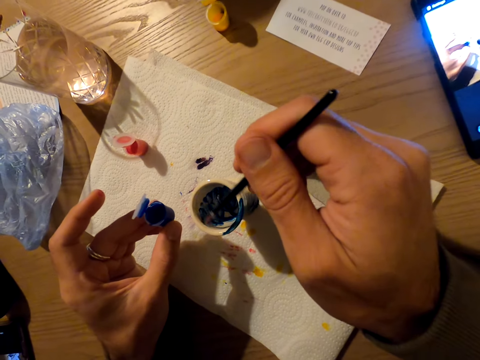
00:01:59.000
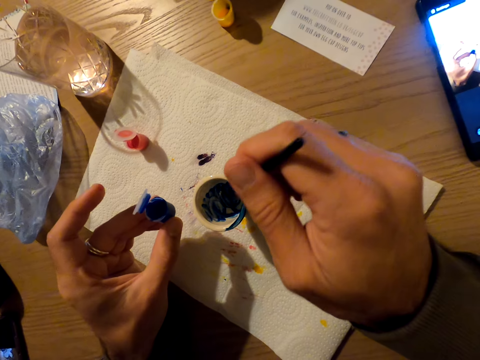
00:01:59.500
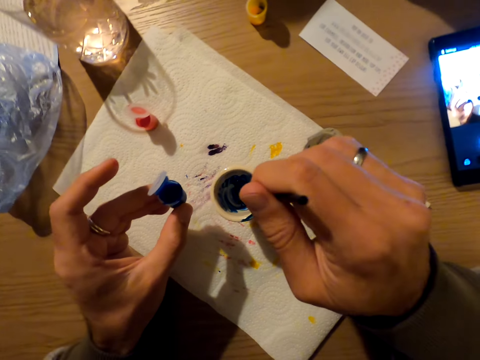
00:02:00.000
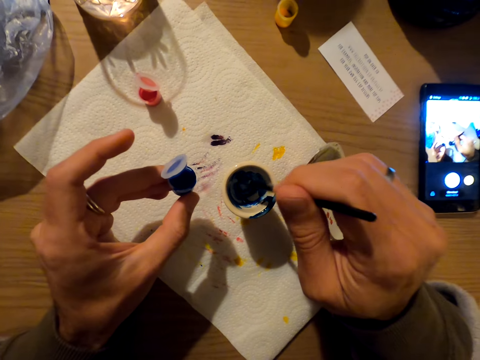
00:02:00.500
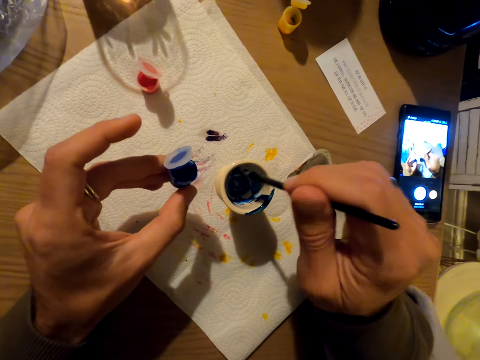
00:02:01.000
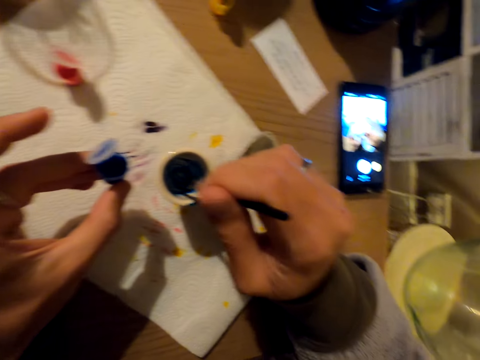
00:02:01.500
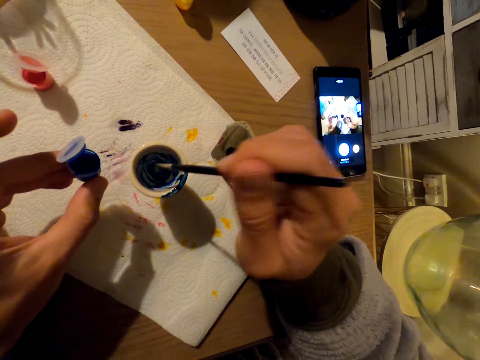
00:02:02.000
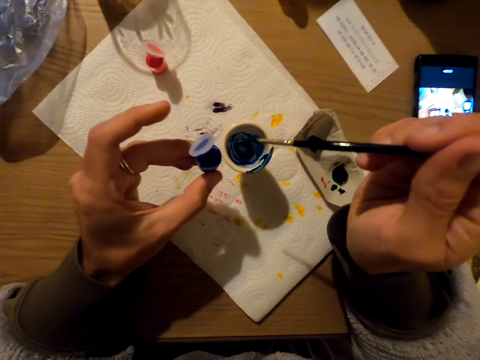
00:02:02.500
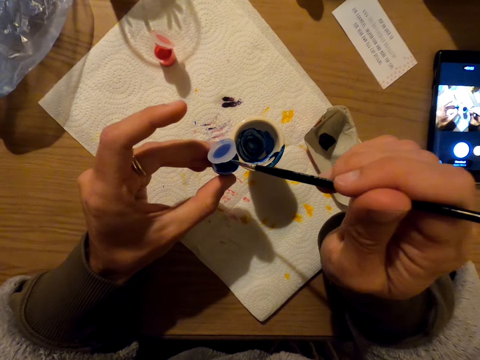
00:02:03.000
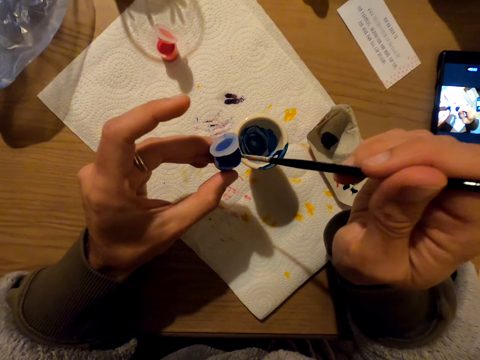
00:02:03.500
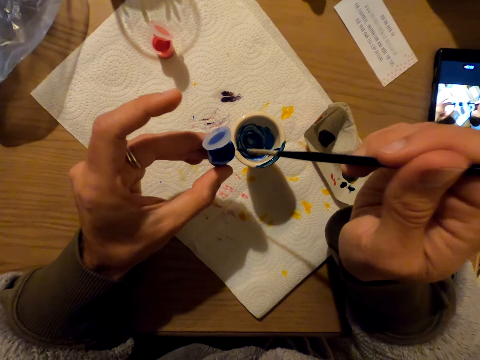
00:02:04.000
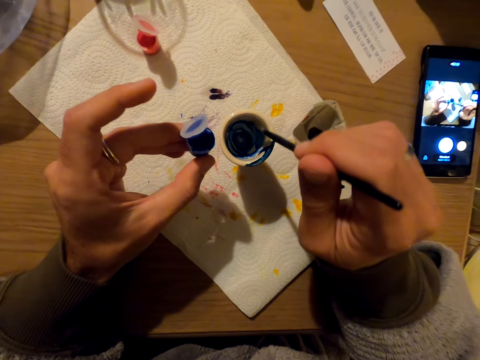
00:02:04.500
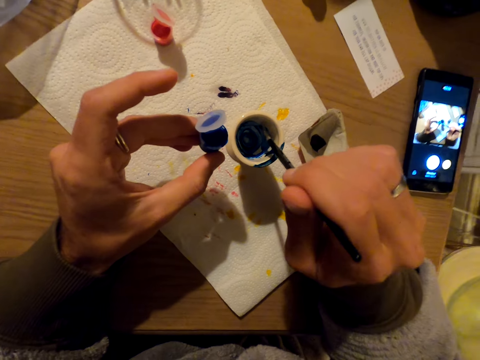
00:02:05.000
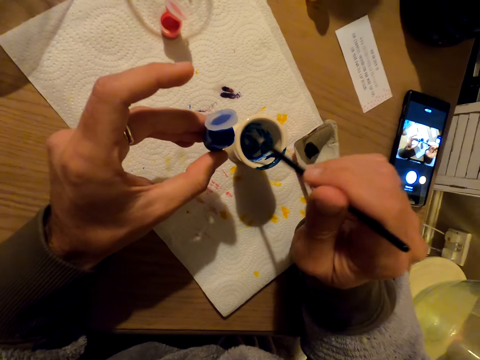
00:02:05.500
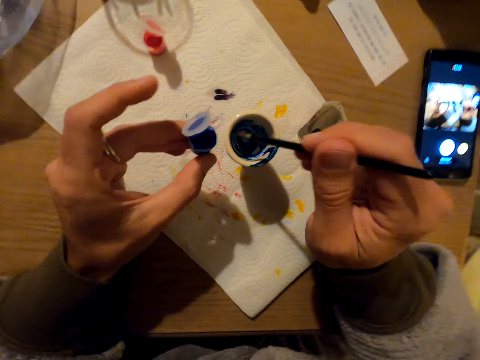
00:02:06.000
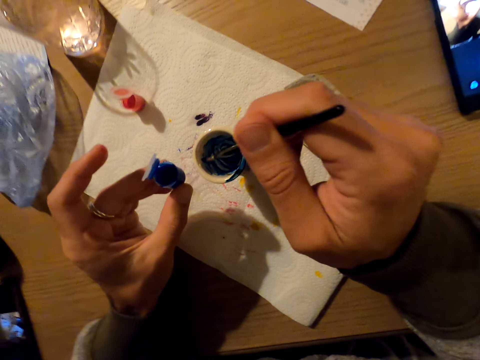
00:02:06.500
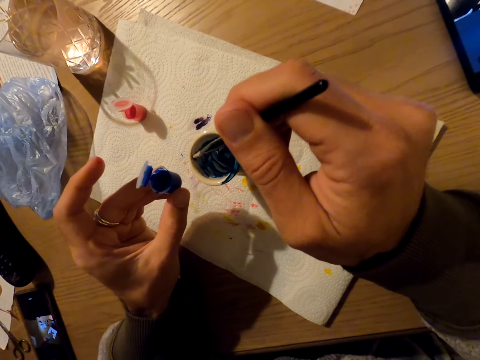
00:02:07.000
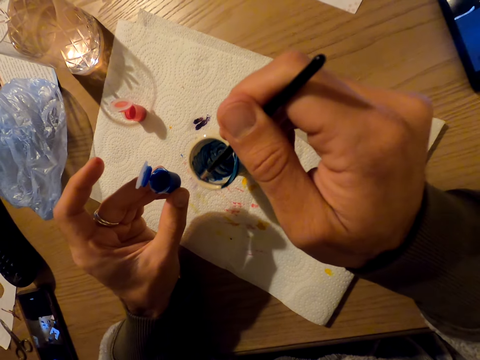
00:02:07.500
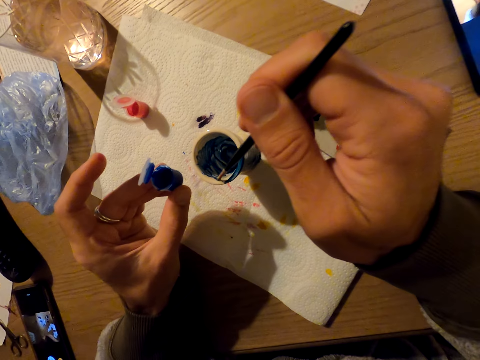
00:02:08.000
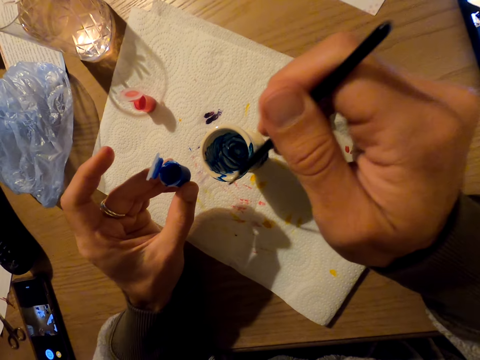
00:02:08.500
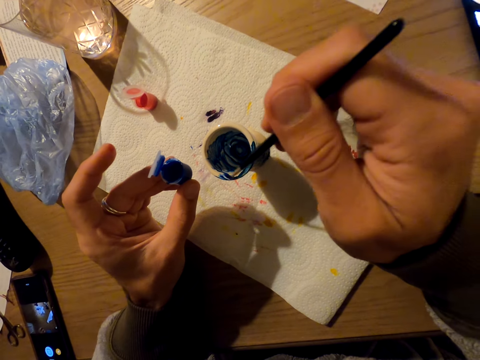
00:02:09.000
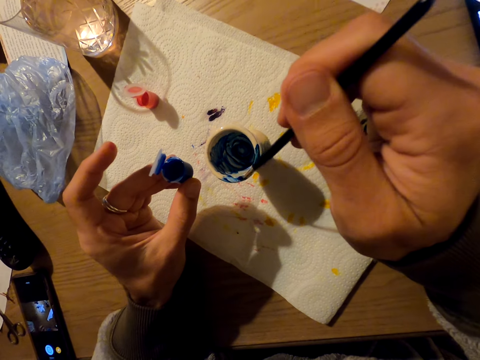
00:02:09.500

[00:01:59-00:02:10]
The camera wearer dips the paint brush in the blue paint. They paint the inside of the eggcup.

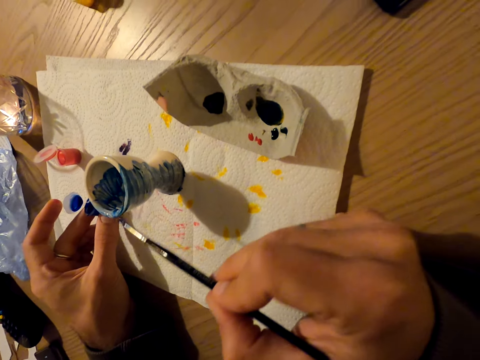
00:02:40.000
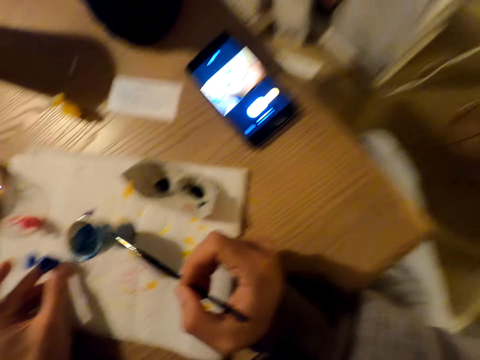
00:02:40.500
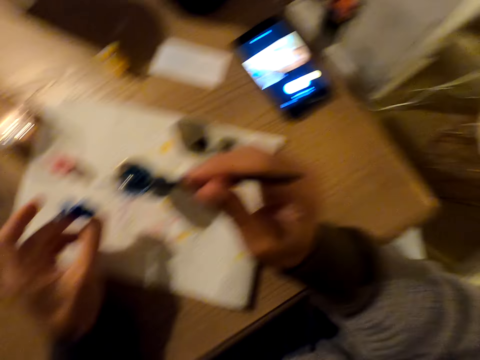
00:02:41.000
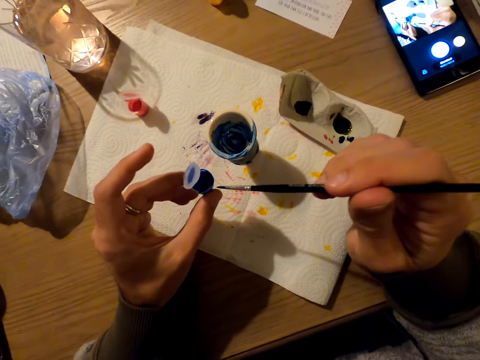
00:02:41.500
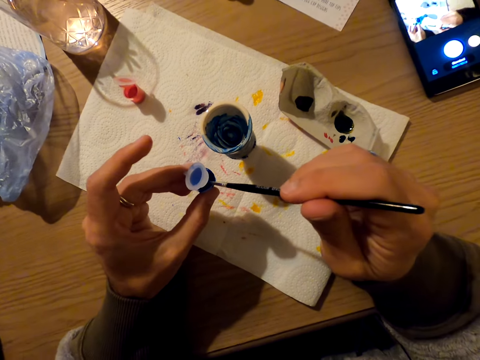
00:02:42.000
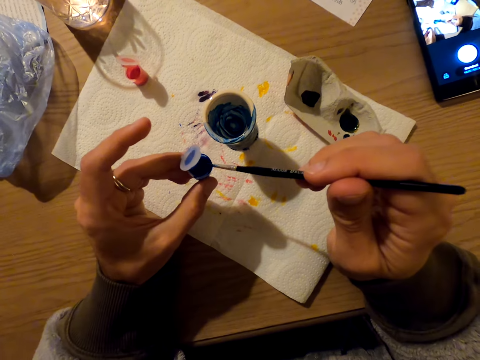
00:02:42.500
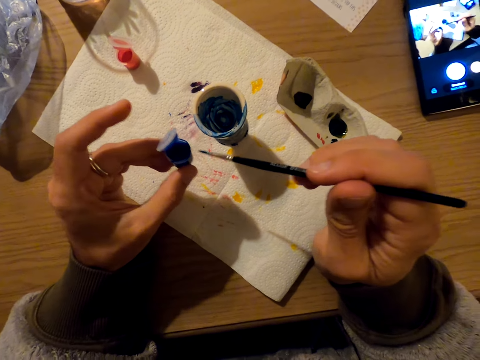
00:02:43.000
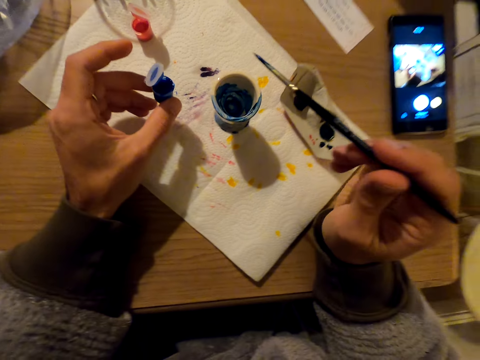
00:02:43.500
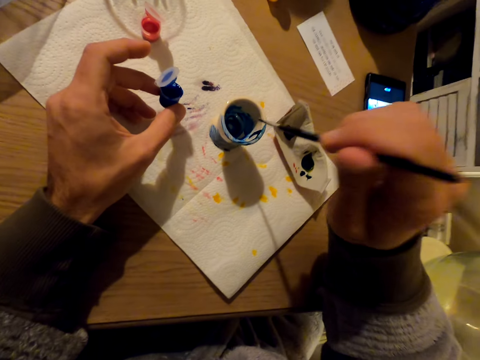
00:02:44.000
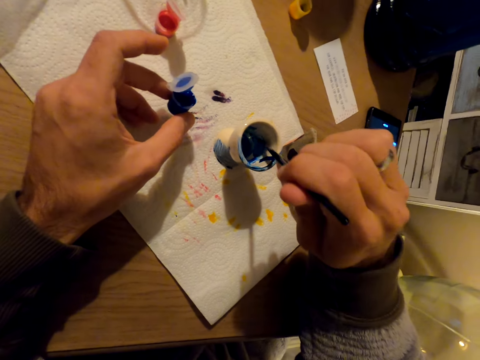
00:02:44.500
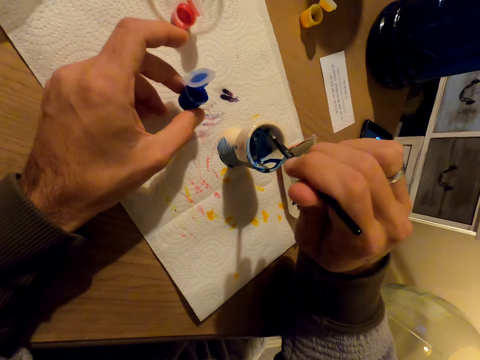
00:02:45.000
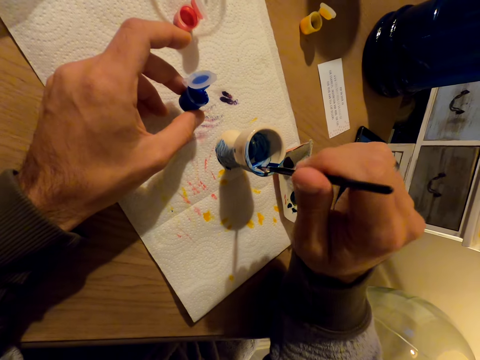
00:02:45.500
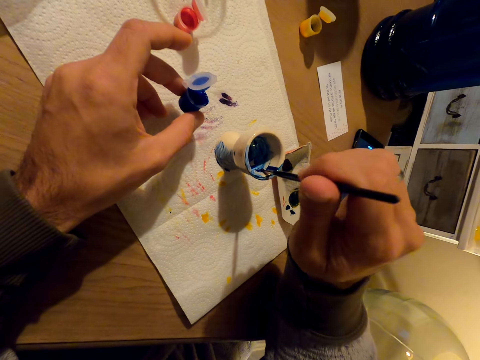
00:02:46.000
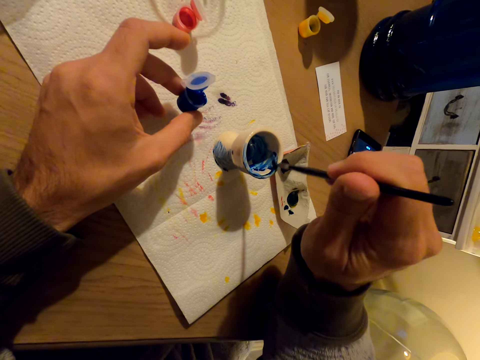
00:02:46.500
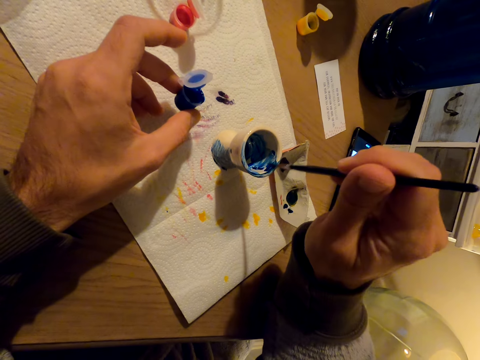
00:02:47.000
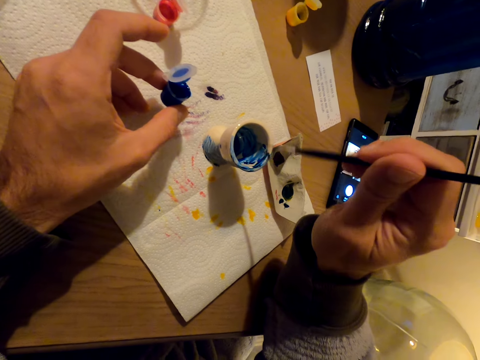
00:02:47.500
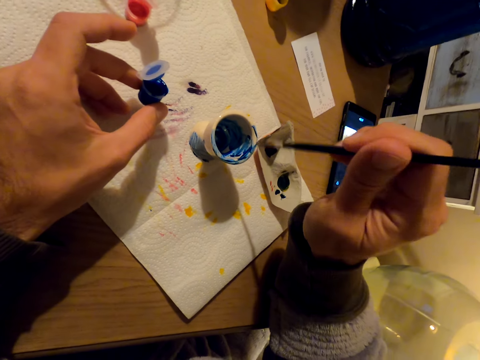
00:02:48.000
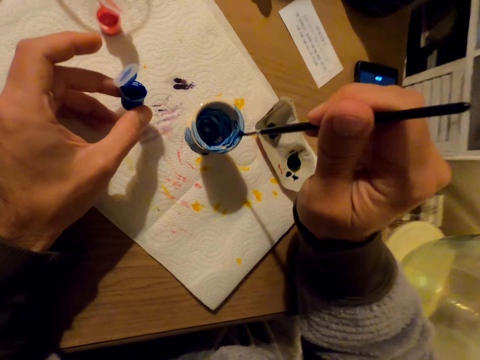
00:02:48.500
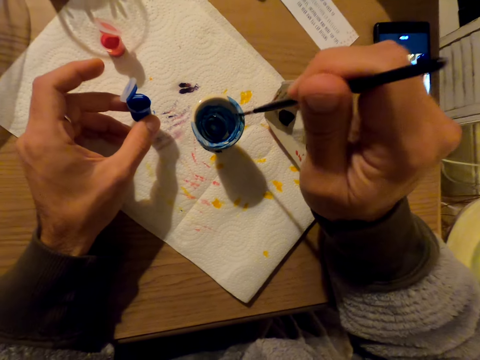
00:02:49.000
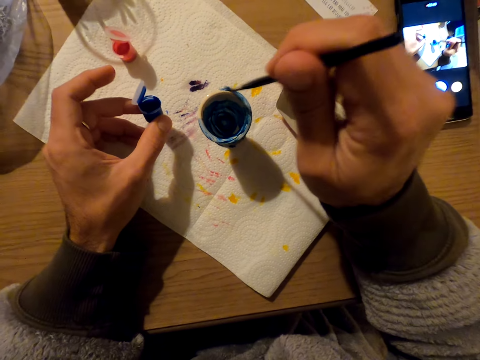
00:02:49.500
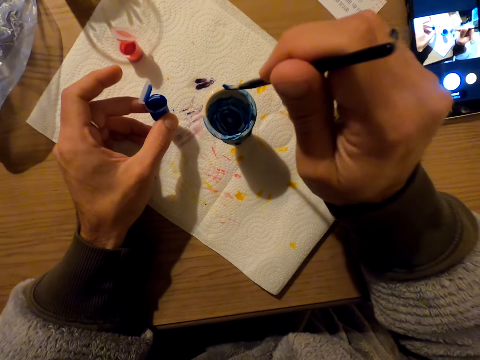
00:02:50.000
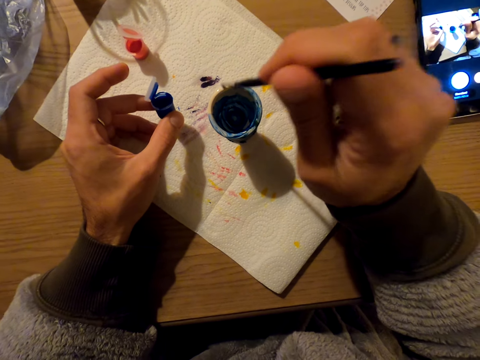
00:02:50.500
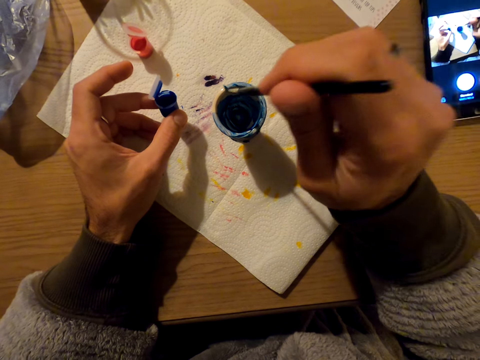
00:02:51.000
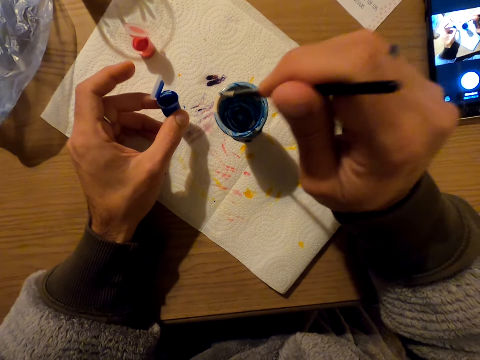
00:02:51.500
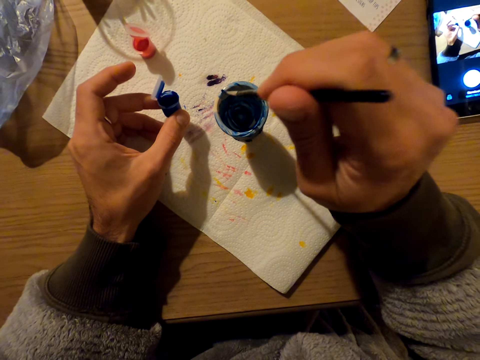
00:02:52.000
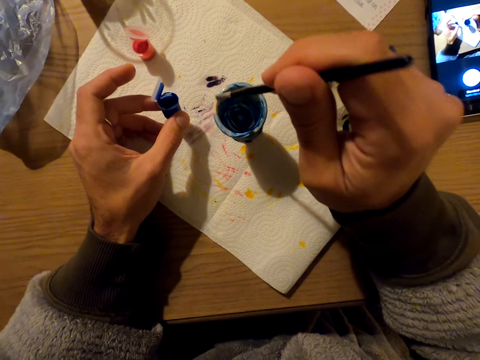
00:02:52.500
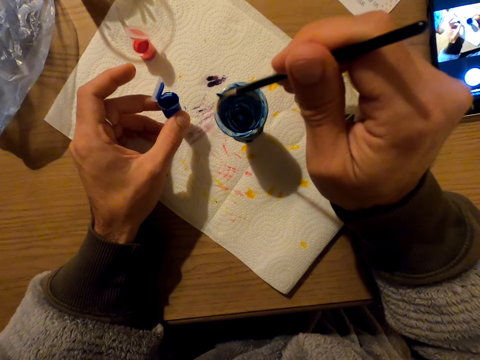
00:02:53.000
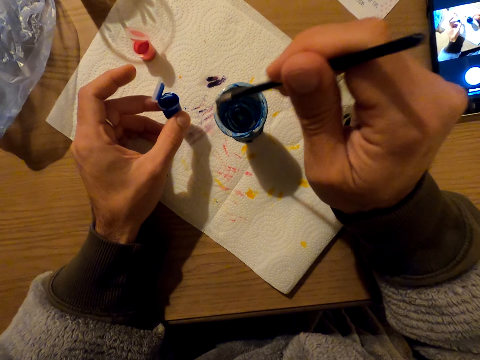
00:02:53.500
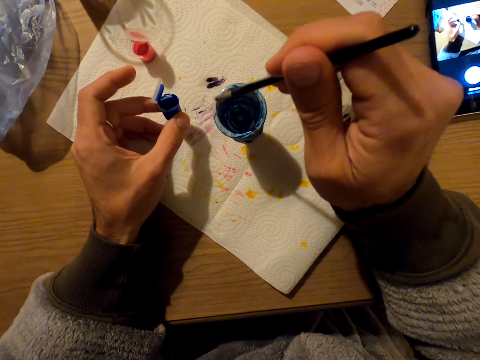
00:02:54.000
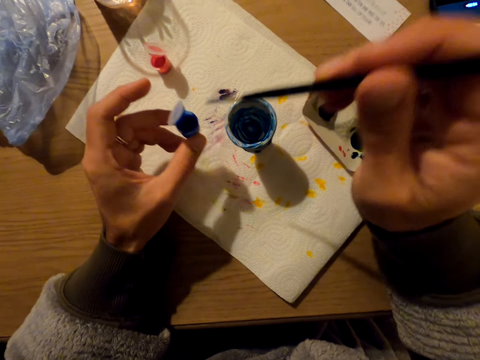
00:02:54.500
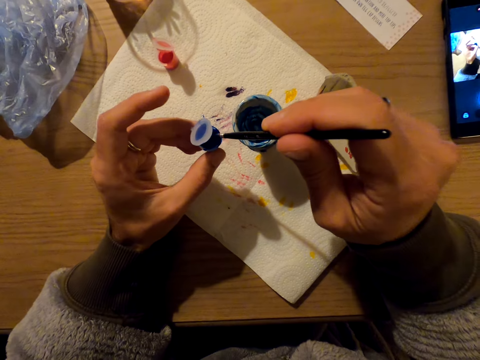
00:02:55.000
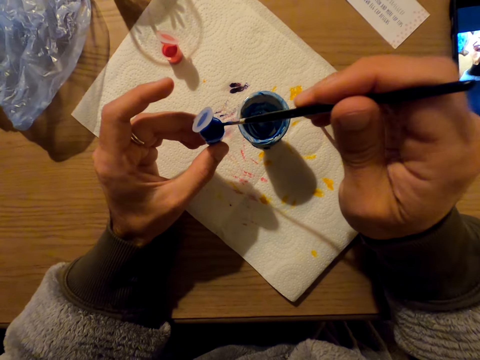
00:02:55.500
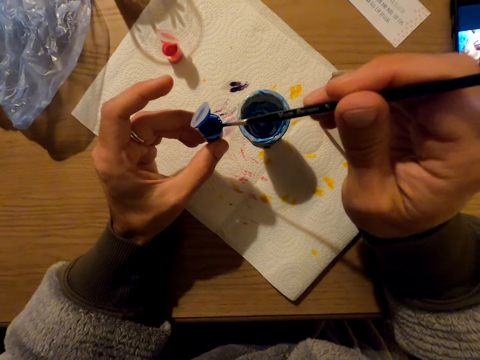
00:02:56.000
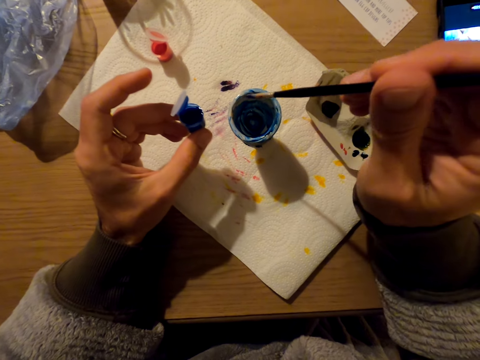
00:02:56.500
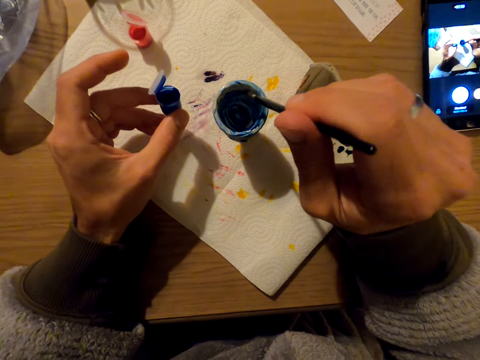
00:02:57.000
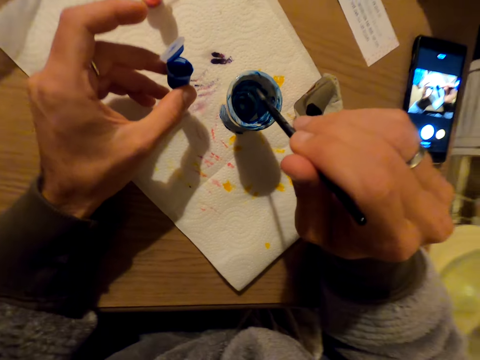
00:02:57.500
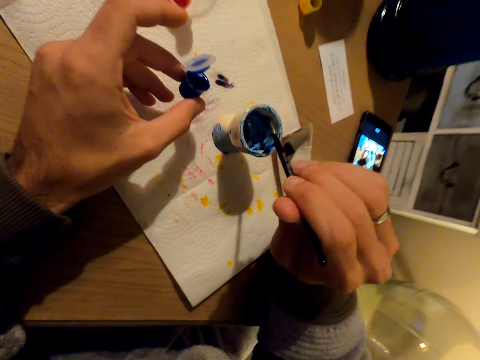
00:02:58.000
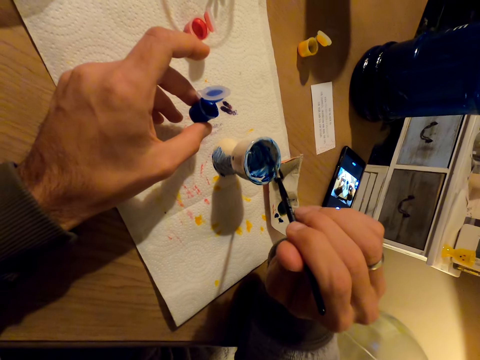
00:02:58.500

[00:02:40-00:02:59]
The camera wearer dips the paint brush in the blue paint. They paint the inside of the eggcup. They dip the paint brush in the blue paint again. They paint the inside of the eggcup again.
